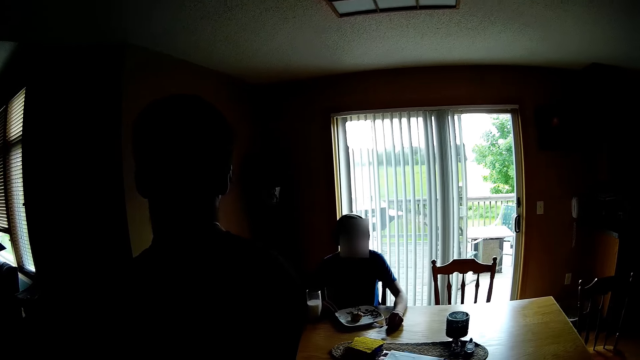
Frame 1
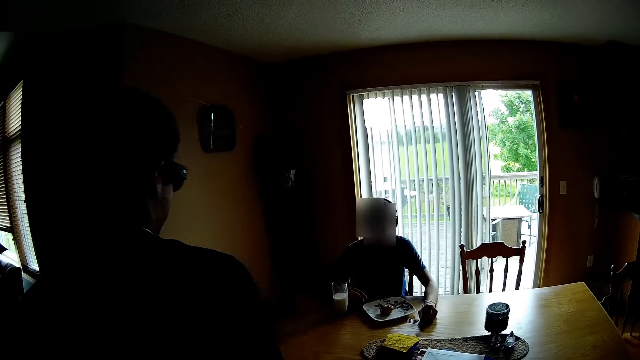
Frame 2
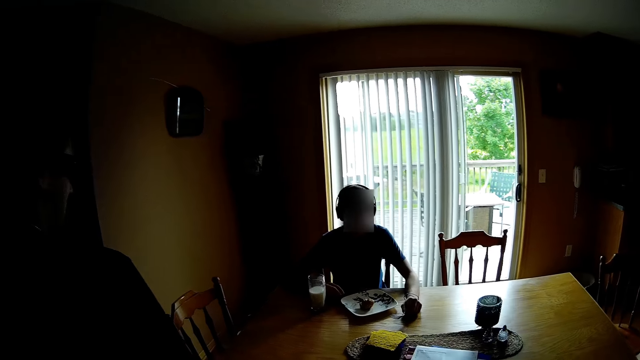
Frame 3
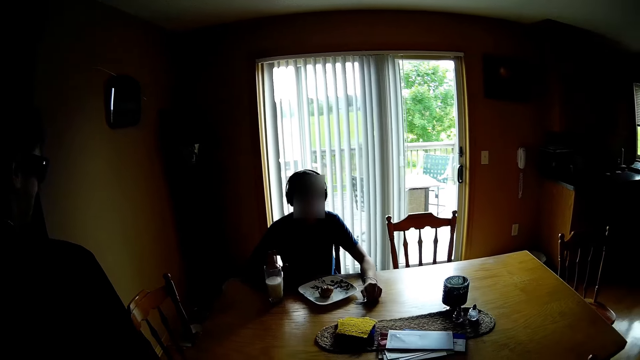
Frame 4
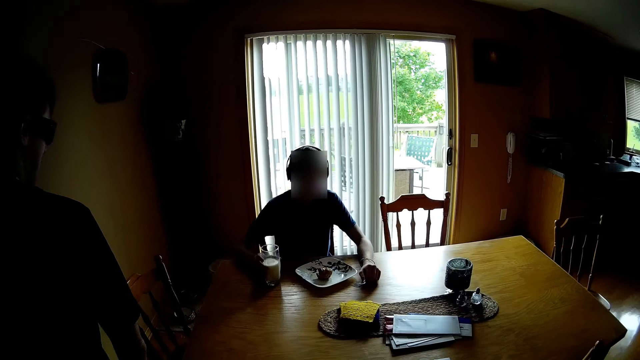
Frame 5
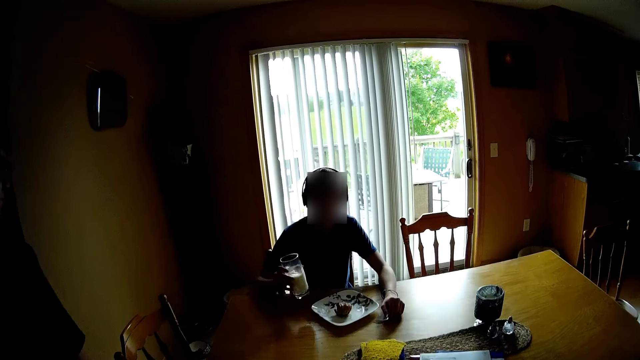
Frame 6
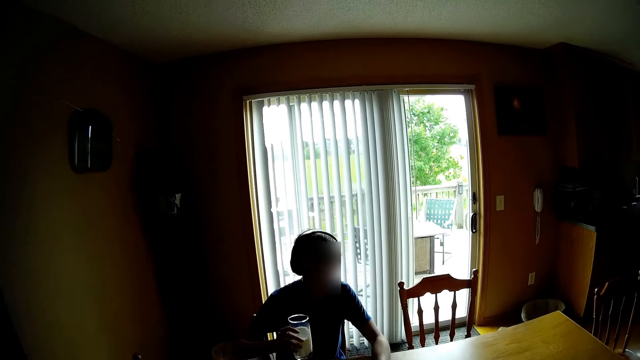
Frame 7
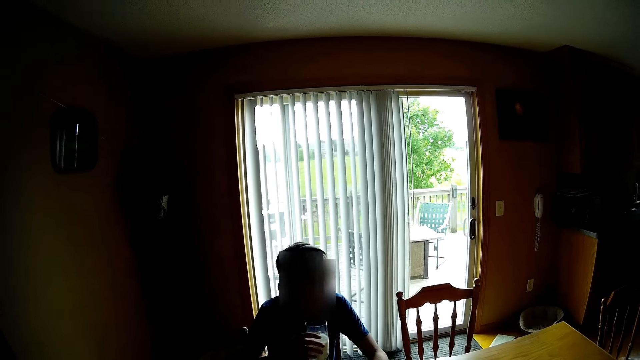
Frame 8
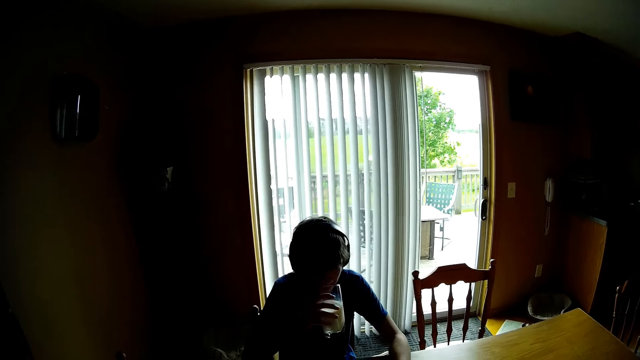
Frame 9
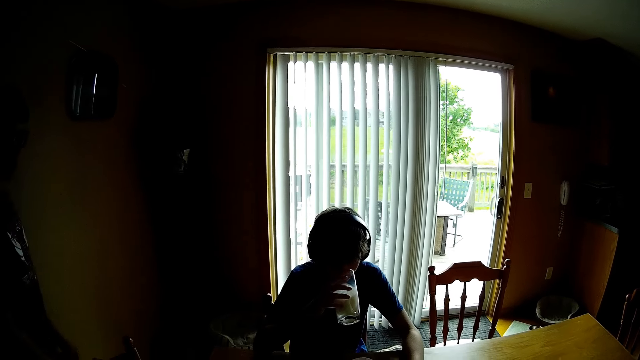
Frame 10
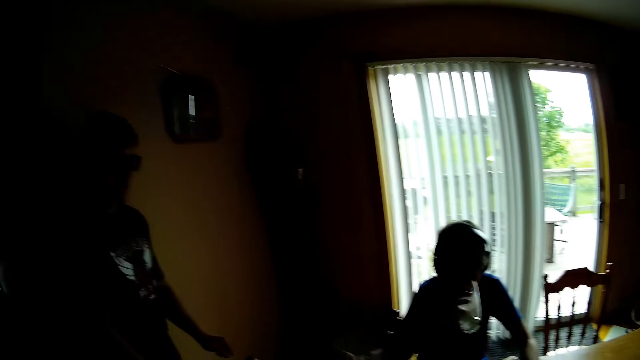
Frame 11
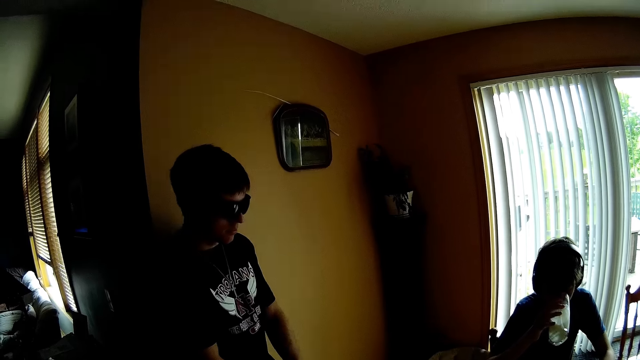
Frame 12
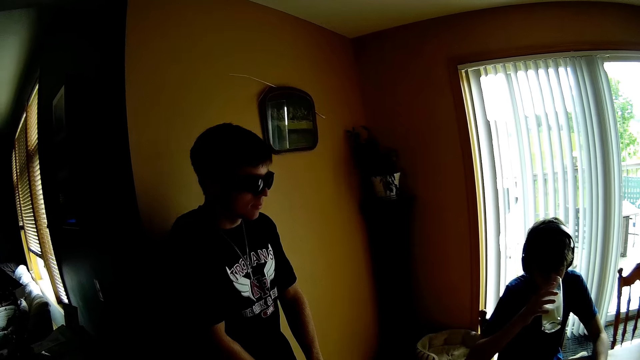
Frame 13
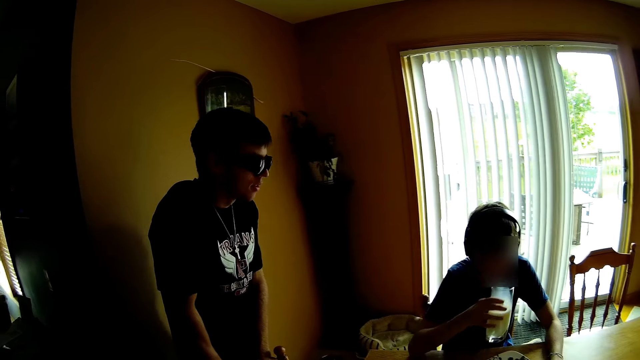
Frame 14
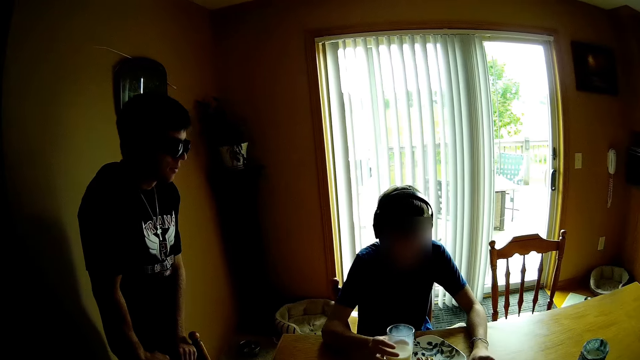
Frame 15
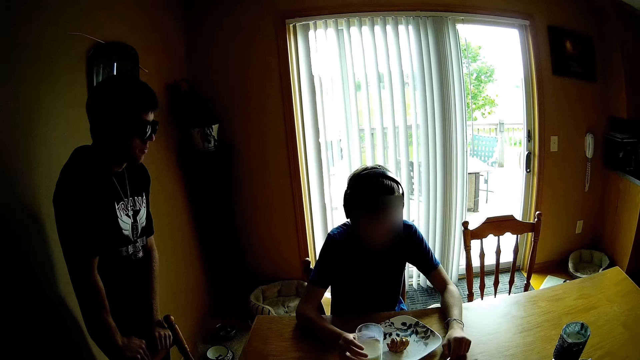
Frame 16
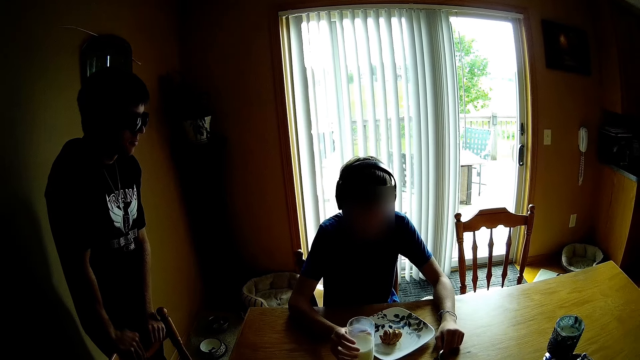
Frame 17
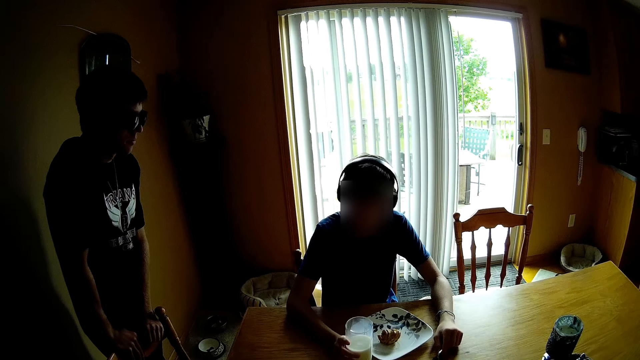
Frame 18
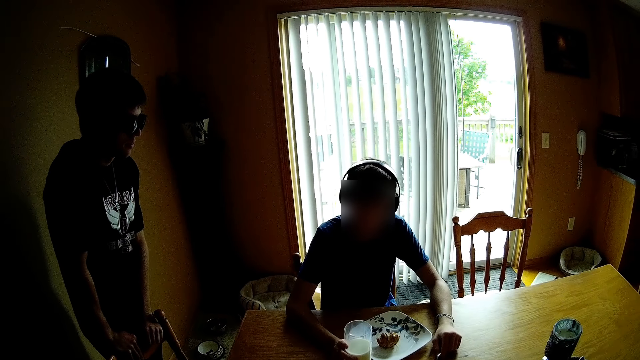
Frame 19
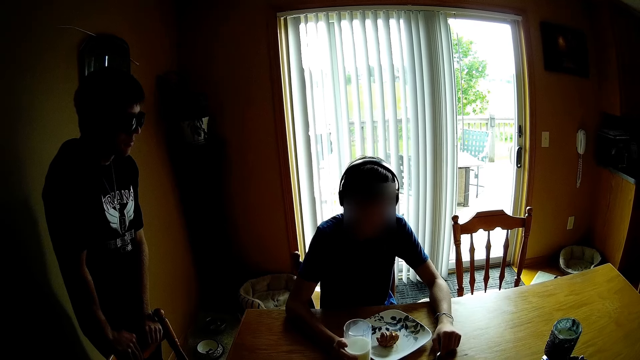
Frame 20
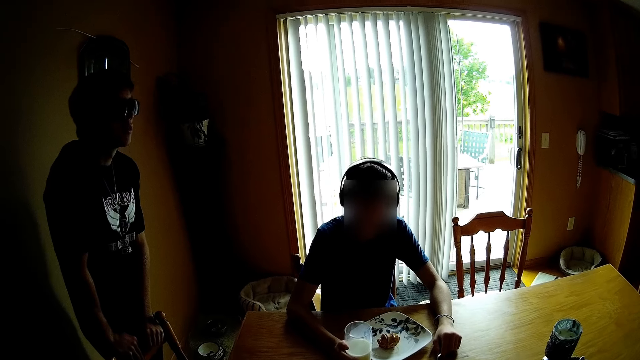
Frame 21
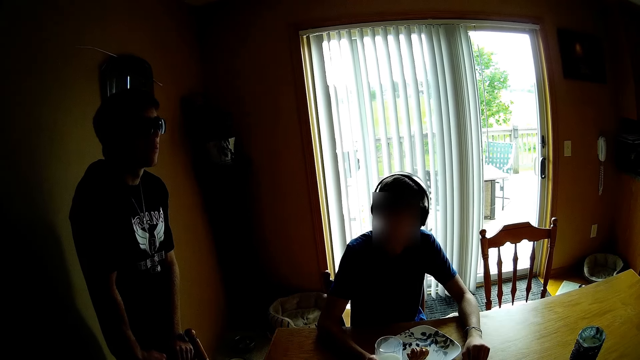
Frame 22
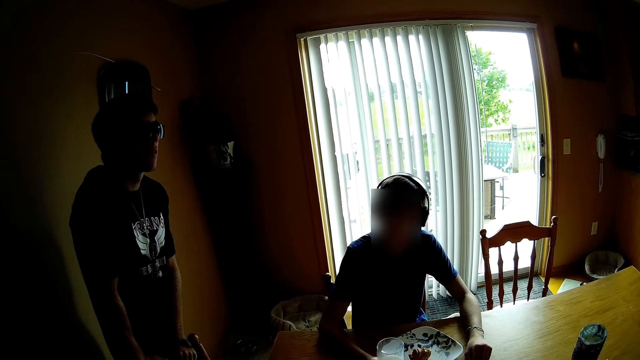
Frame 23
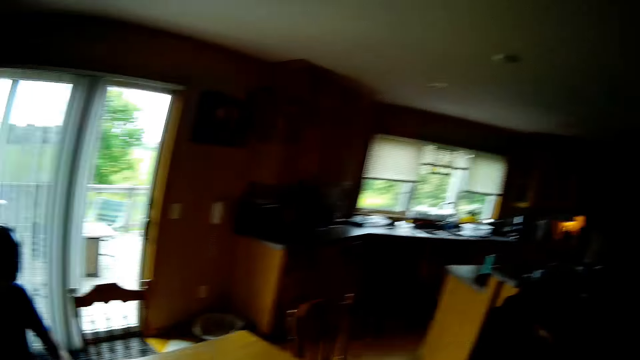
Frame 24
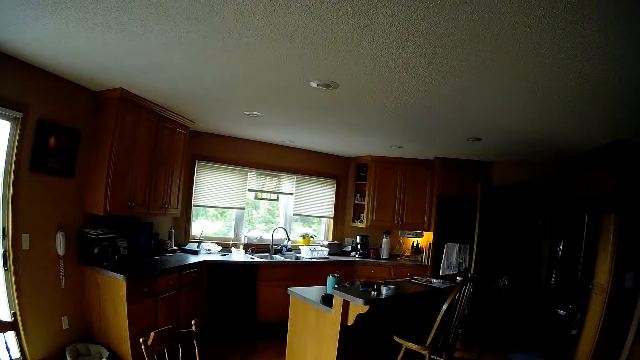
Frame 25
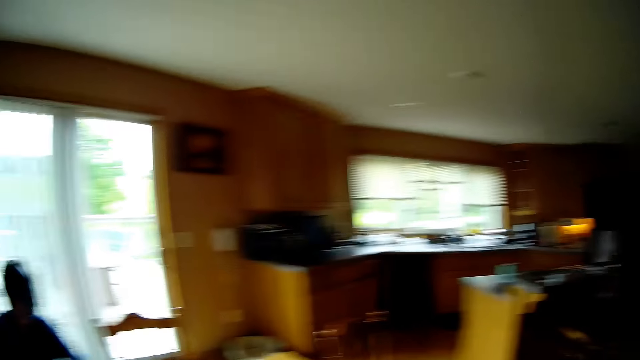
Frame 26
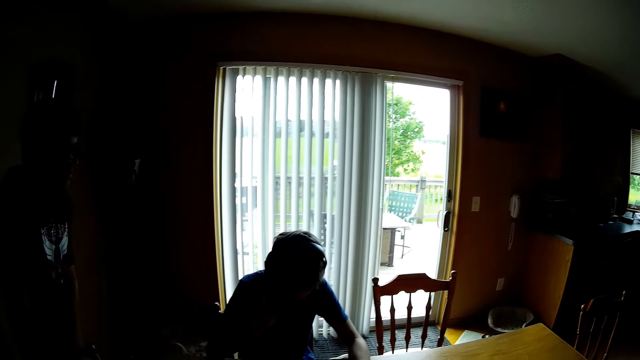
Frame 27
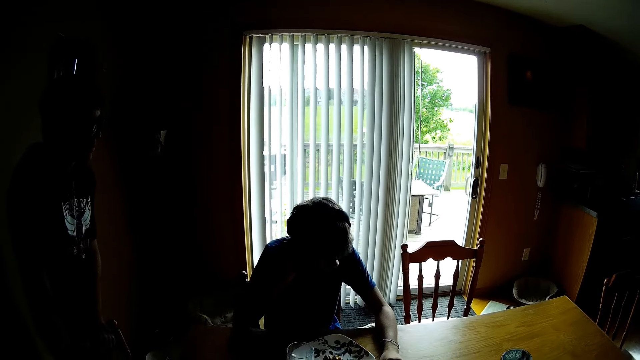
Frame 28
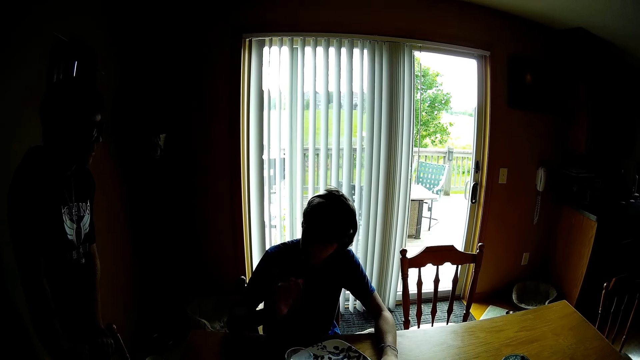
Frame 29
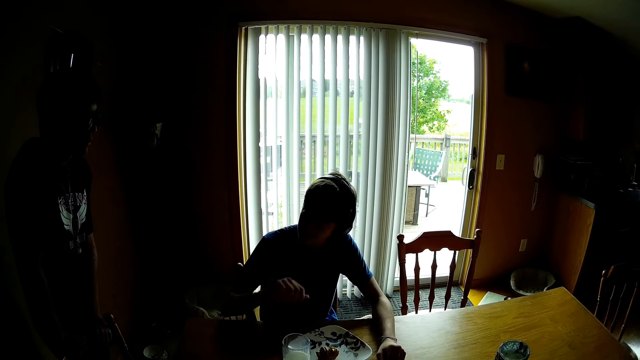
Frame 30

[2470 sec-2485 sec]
A person picks up a glass of milk from the table and drinks milk. The camera wearer looks around. The person puts the glass of milk on the table. The camera wearer, another person and the first person converse with each other. The camera wearer looks around.

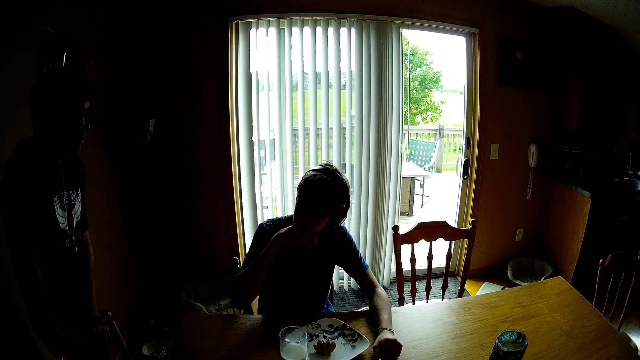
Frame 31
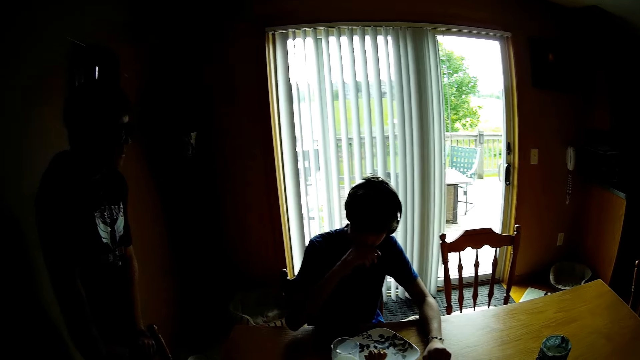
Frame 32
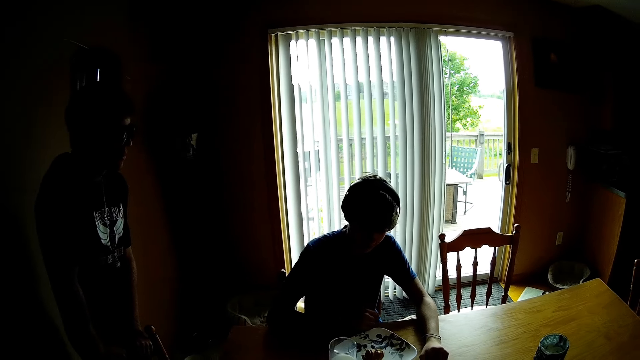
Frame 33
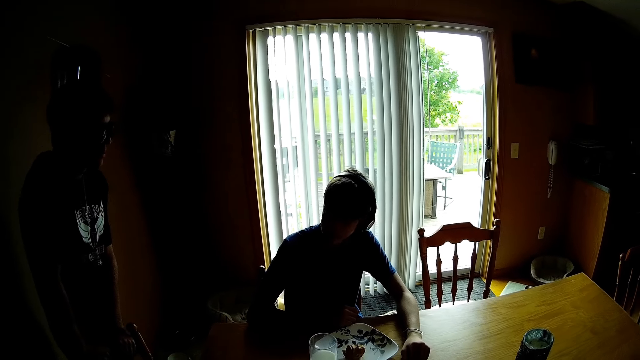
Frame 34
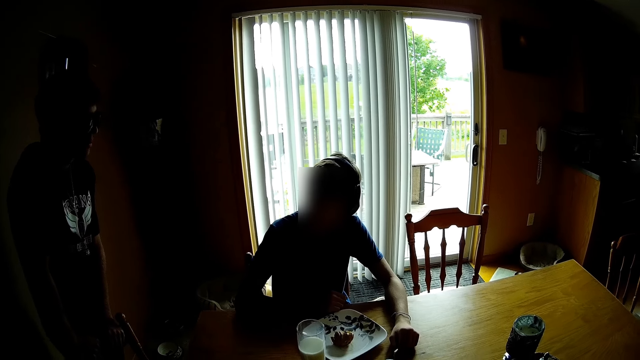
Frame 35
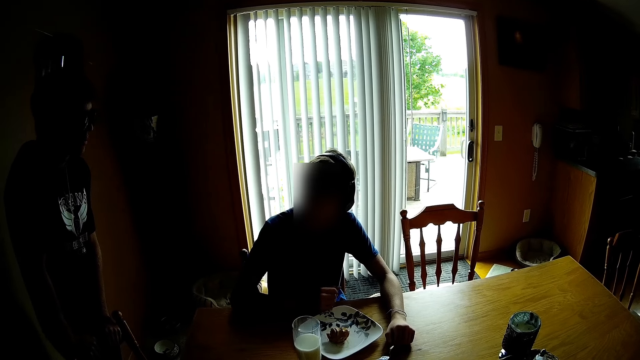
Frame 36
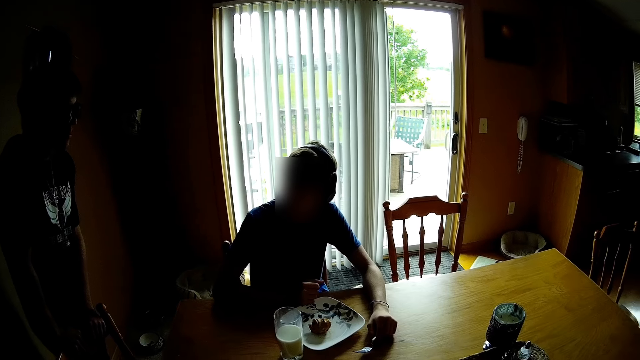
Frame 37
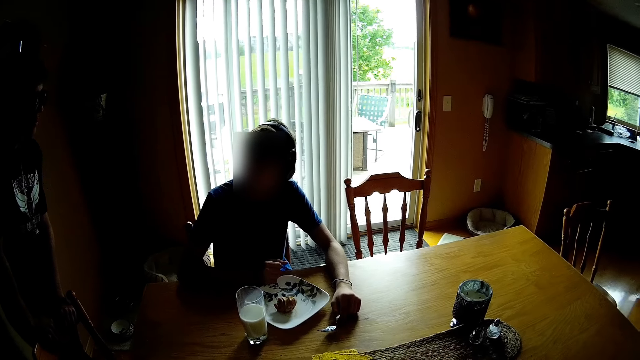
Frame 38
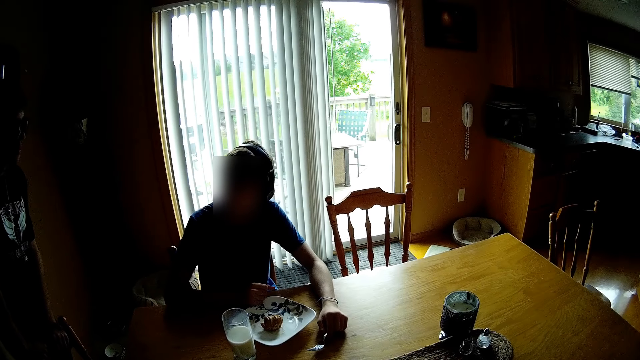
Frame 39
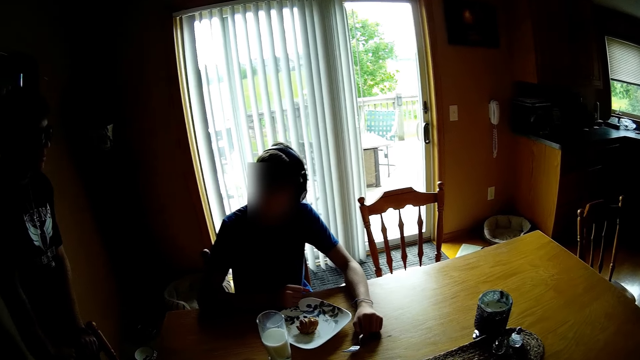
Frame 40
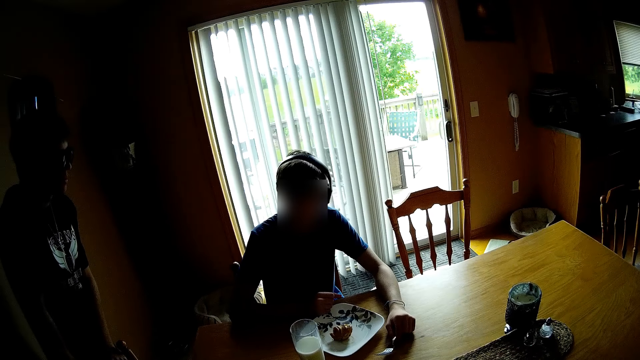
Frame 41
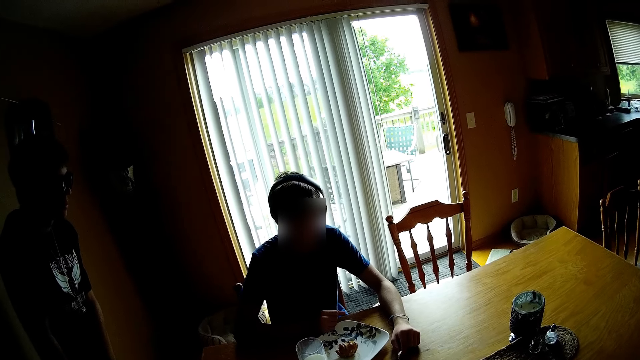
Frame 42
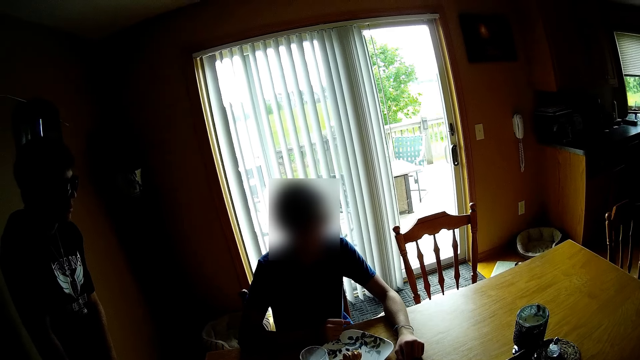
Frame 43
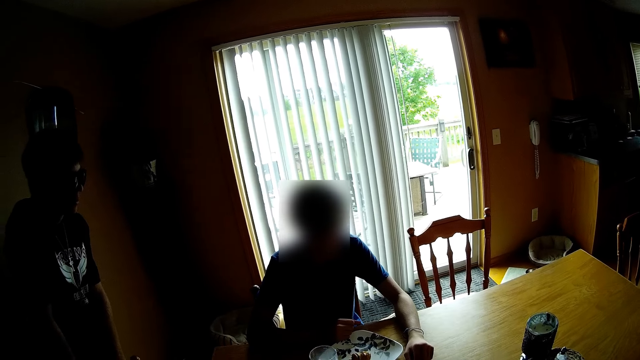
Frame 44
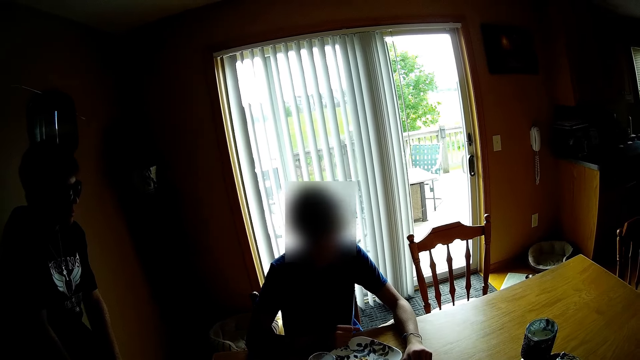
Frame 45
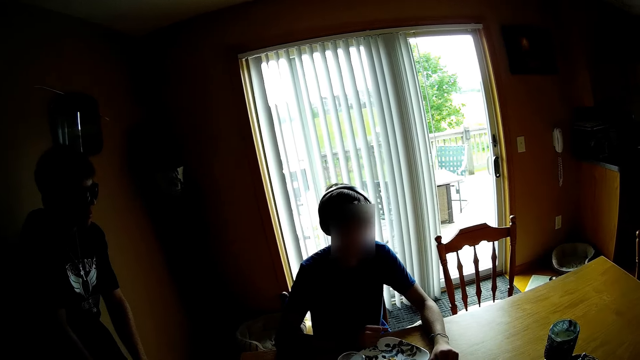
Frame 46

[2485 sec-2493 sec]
The camera wearer interacts with a person and another person.
